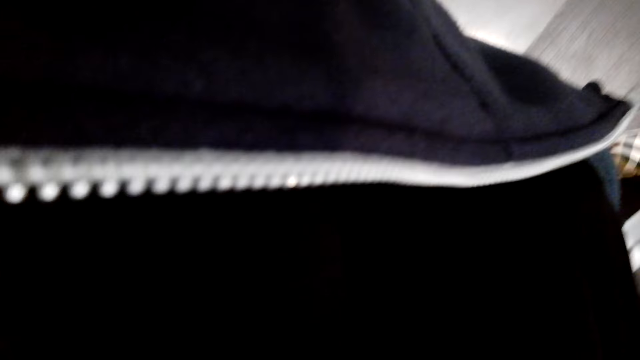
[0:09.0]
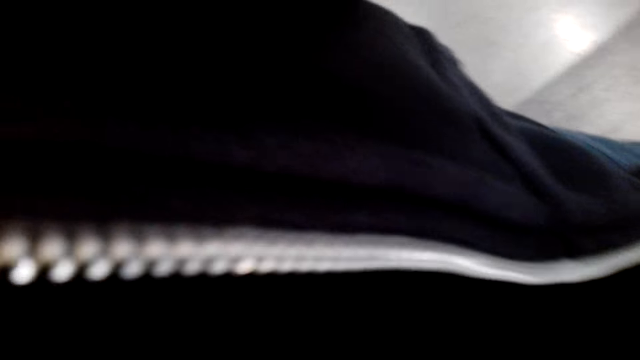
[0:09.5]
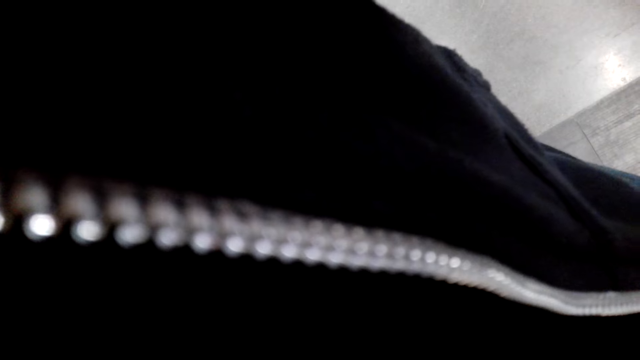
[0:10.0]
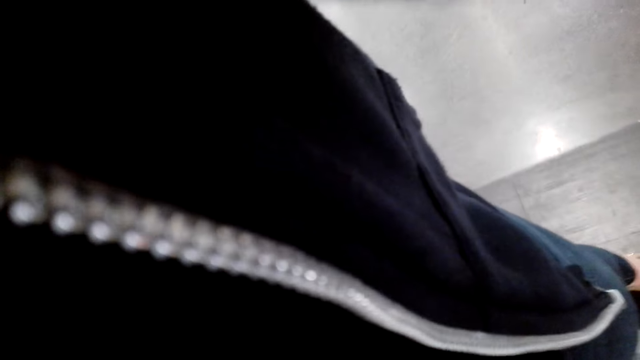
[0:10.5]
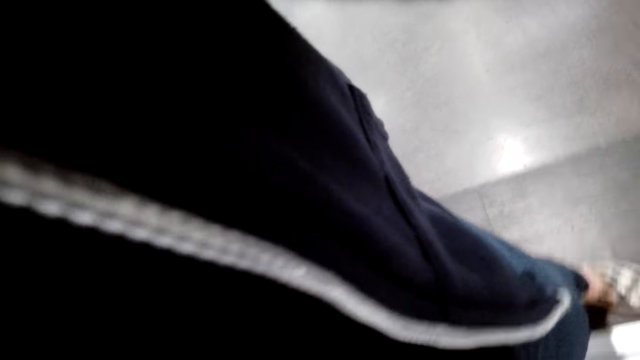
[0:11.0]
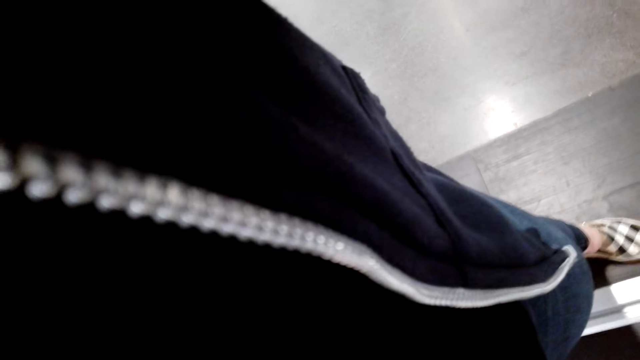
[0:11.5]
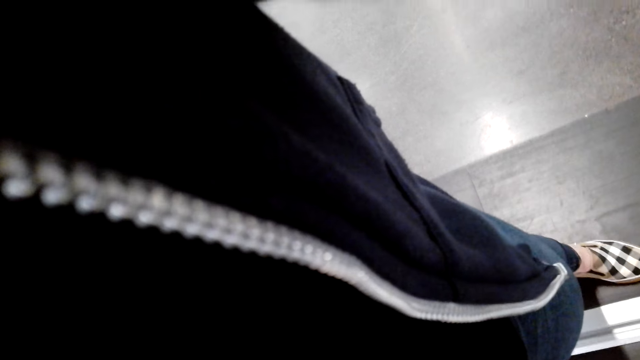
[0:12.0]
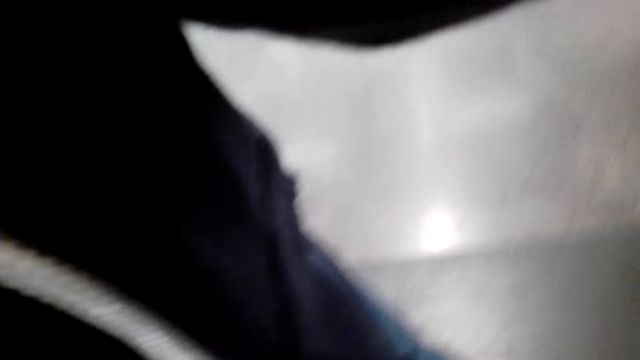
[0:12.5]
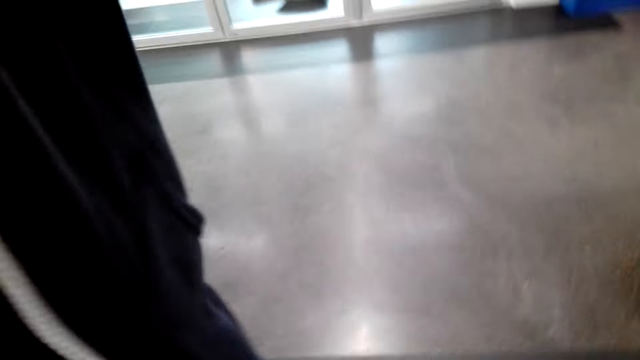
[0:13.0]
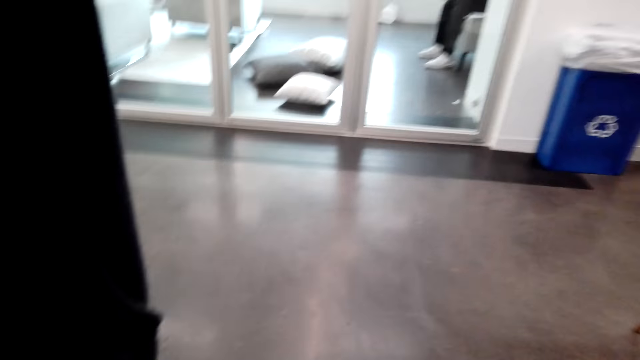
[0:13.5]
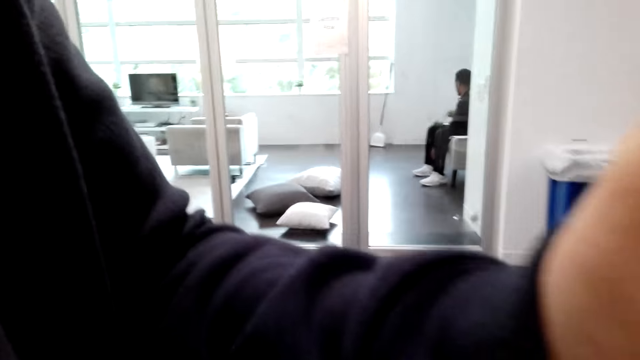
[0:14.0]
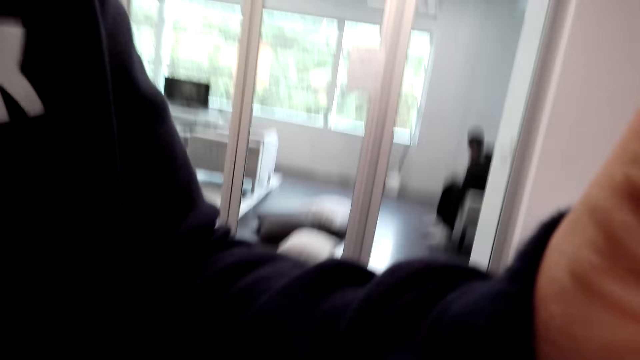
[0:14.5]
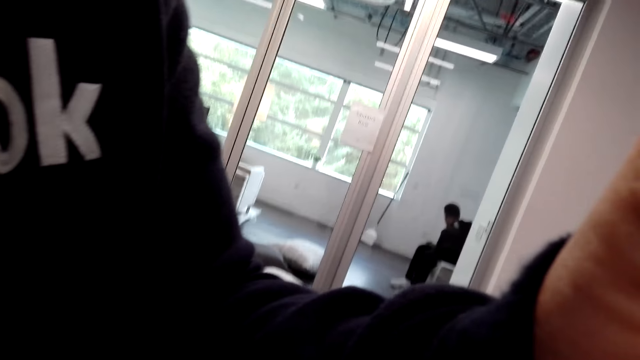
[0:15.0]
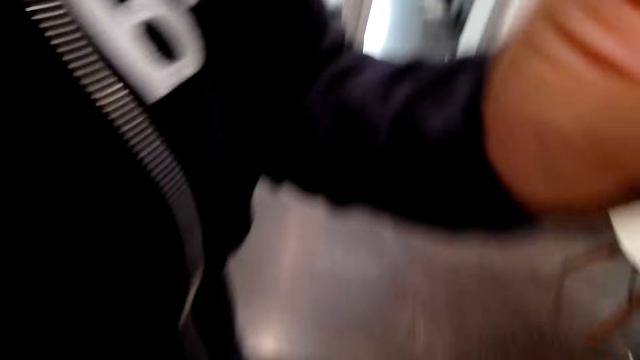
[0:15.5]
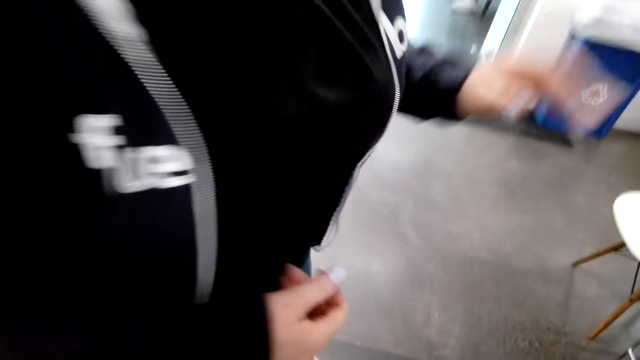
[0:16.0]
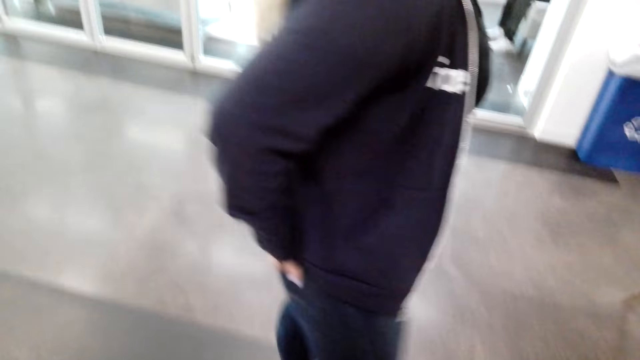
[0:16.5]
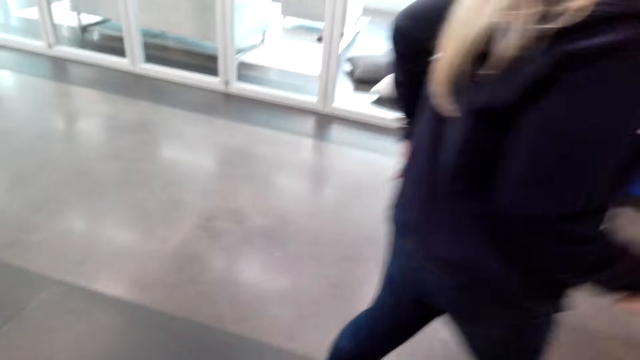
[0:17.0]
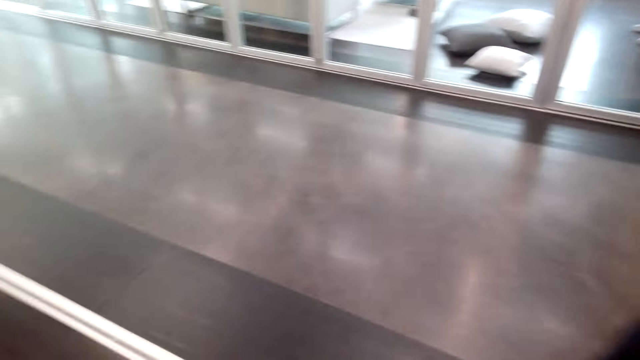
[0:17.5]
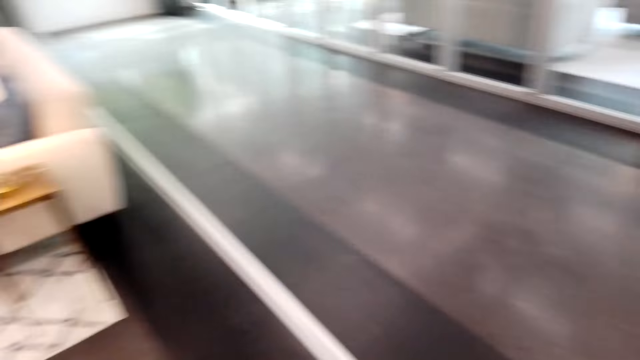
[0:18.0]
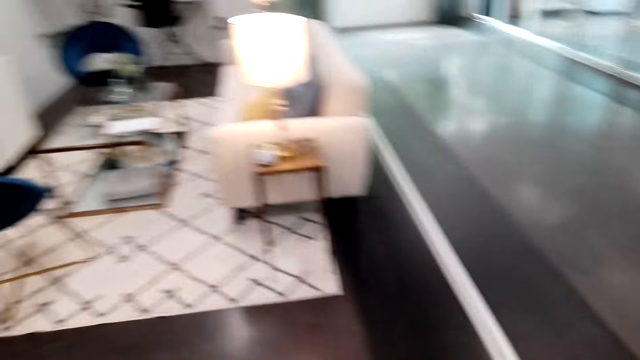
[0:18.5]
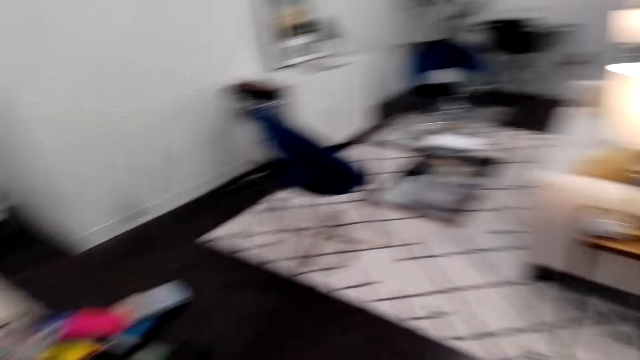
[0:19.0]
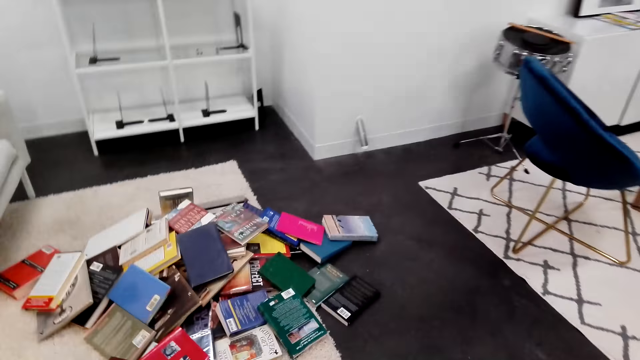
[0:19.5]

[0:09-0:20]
The camera wearer adjusts the camera. A man sits on a chair. The camera wearer looks at the floor. They talk to a lady. A woman turns around. The man sits on the chair. The woman touches her trousers. The woman walks around. The man sits on the chair. The camera wearer turns around. They walk towards the books on the floor.

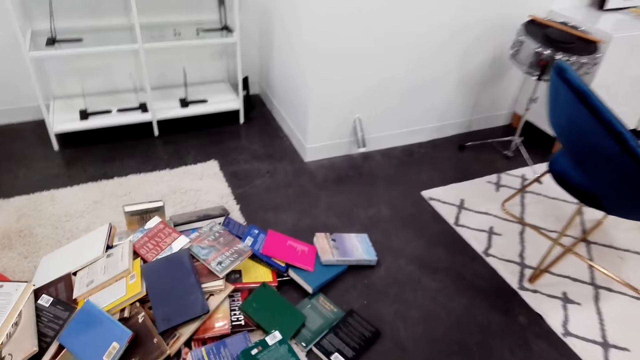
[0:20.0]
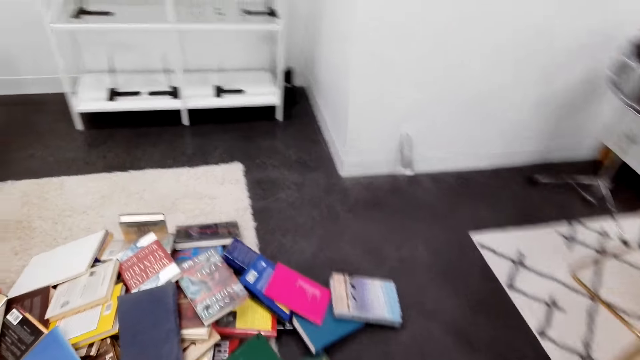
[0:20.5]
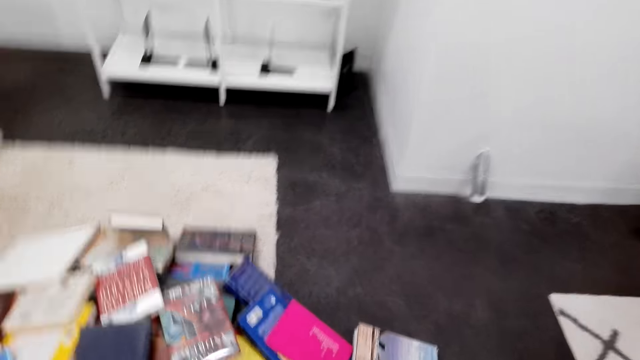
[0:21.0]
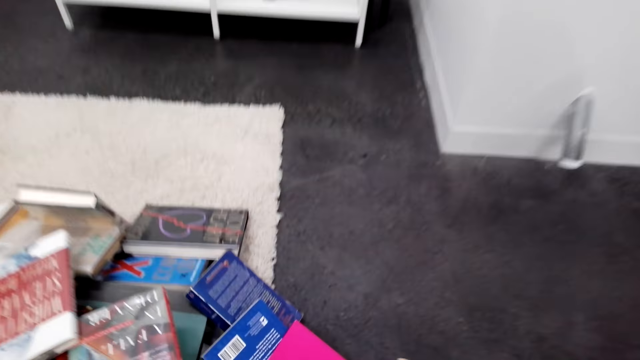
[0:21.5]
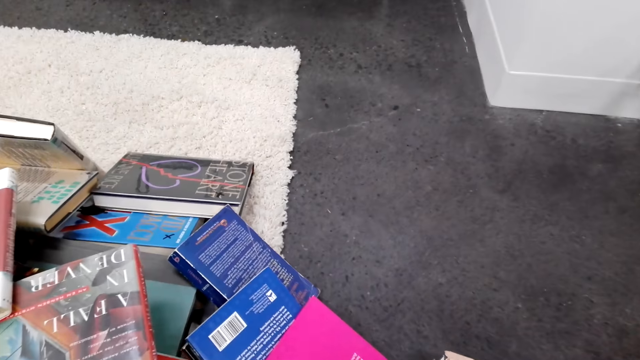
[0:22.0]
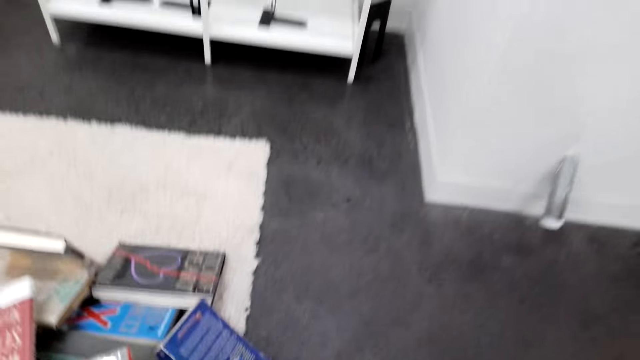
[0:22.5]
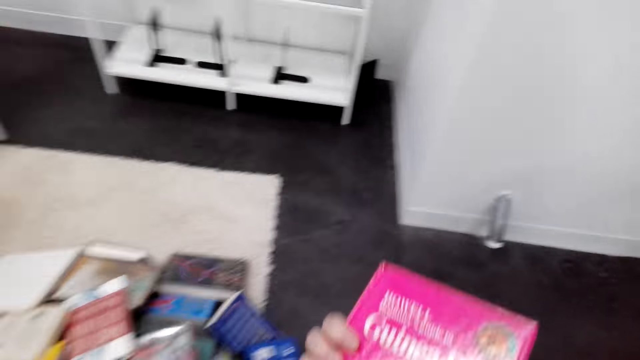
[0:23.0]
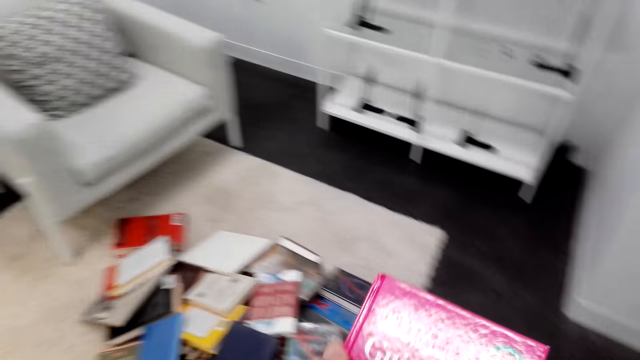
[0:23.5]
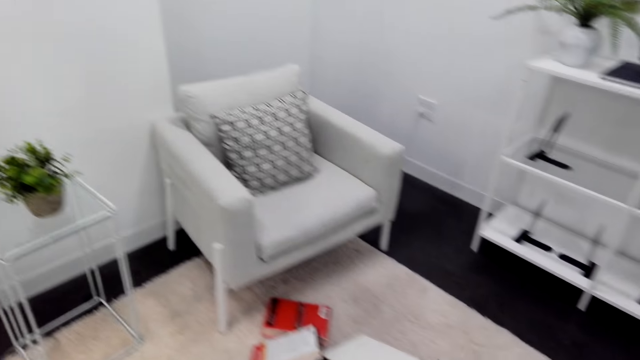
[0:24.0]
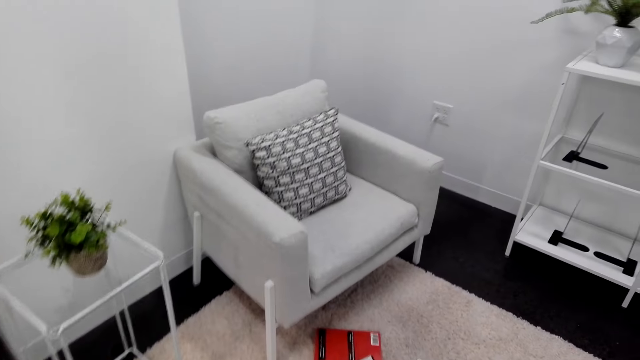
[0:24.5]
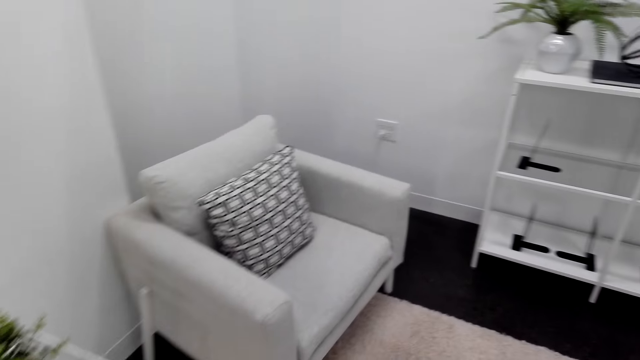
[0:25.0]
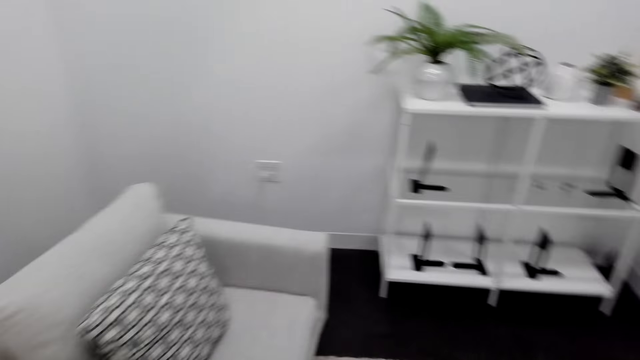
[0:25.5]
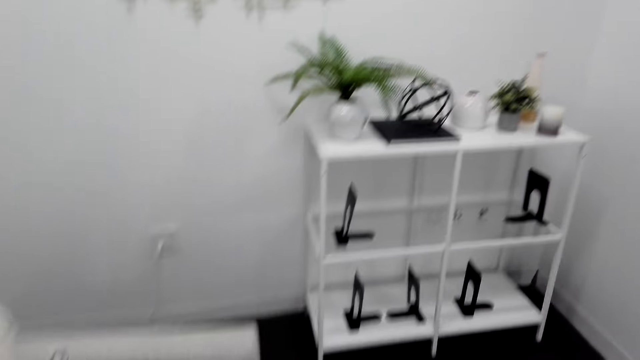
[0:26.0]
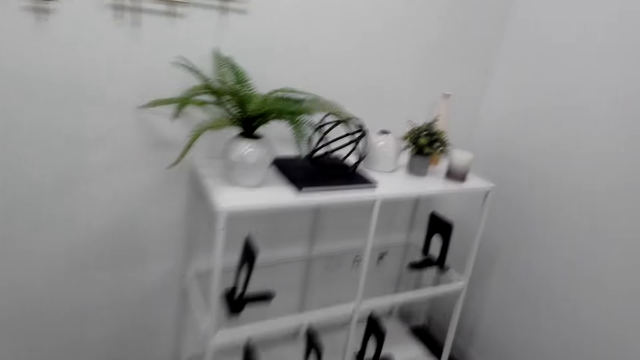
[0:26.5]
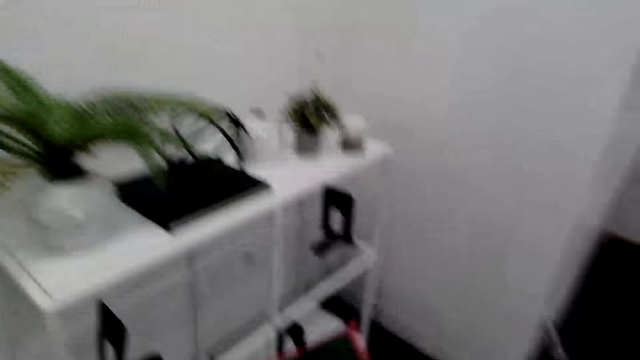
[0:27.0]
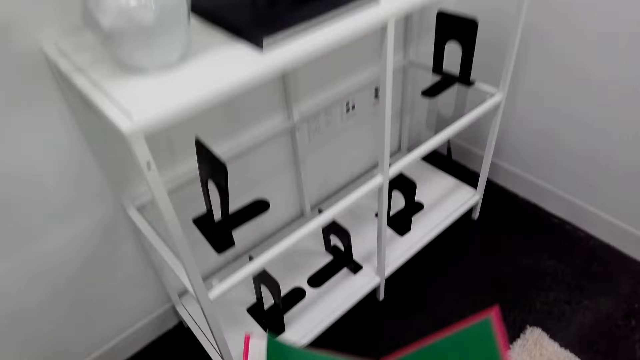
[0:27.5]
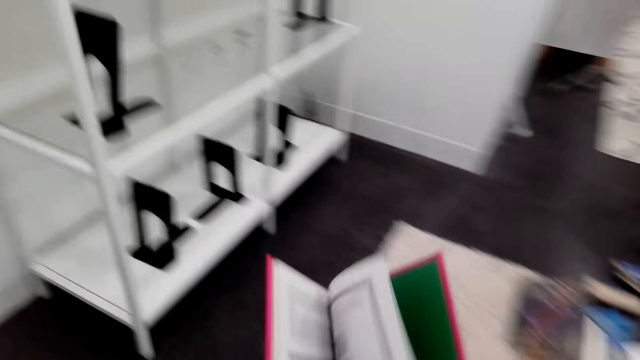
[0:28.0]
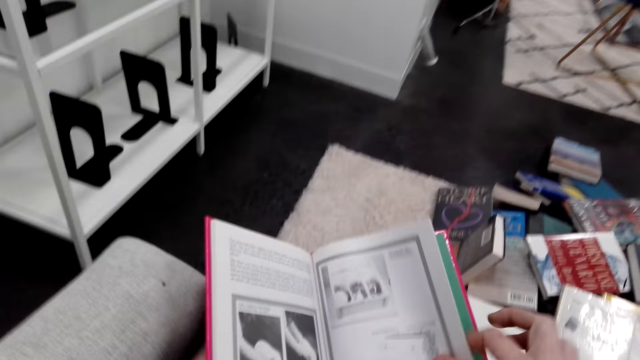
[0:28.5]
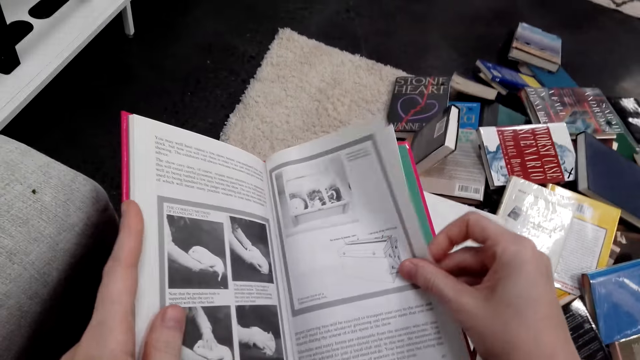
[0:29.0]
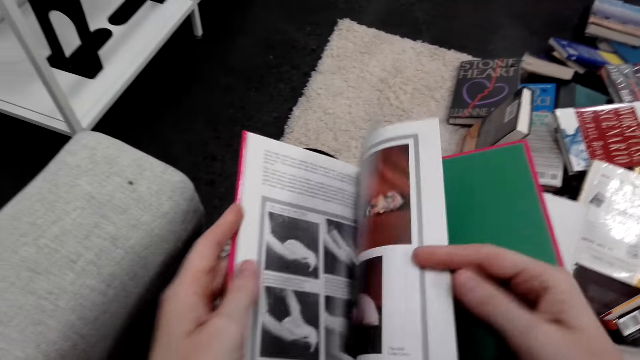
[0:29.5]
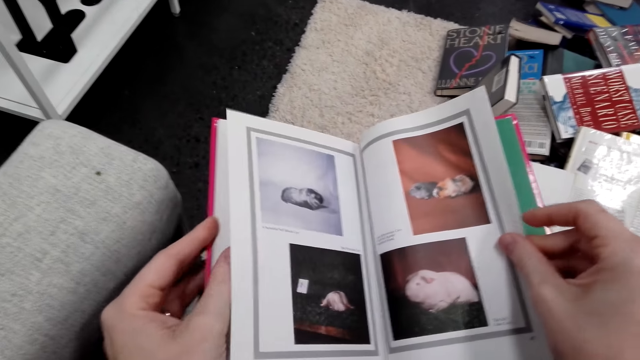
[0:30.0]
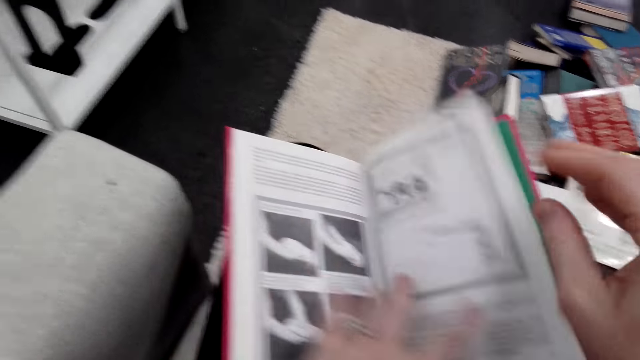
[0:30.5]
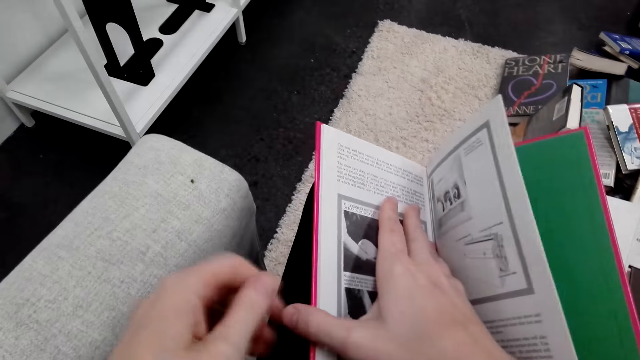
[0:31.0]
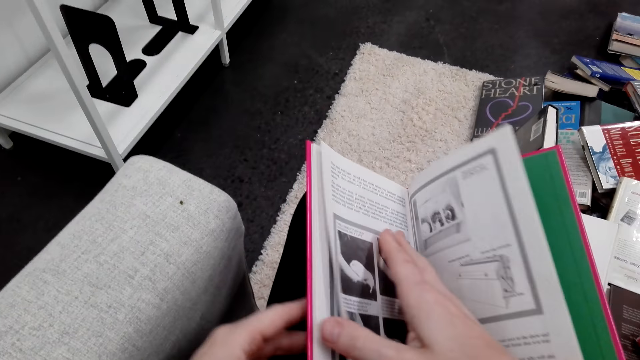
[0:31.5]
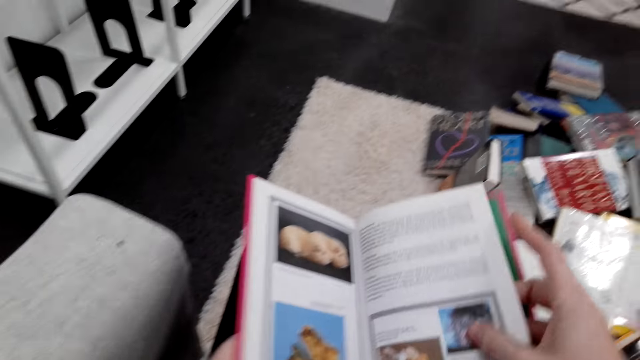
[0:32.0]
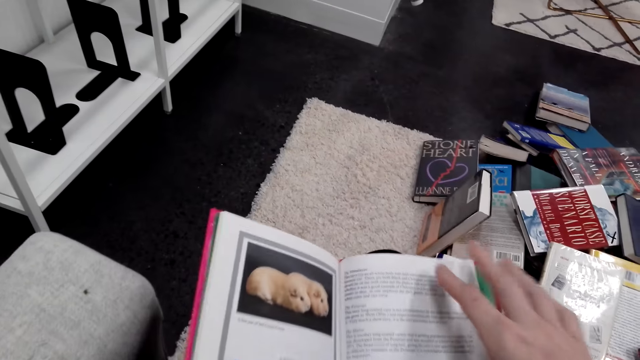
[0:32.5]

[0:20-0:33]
The camera wearer moves around. They look at the books on the floor. They pick up a book on the floor. They look at the book. They walk around. They walk towards the bookshelf. They sit on the armchair. They open the book. They turn the pages of the book.
